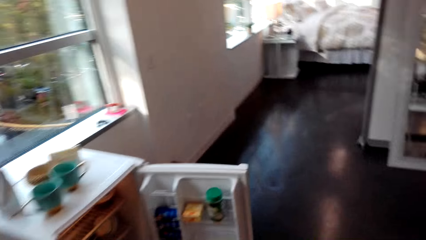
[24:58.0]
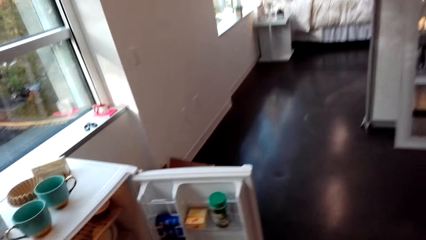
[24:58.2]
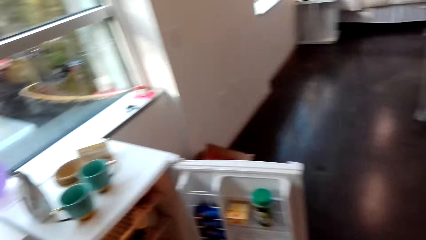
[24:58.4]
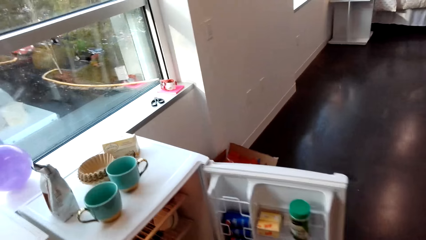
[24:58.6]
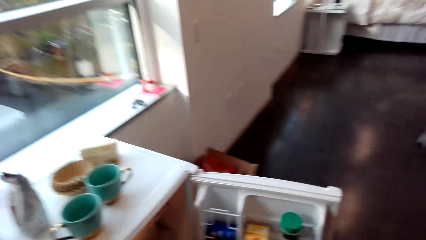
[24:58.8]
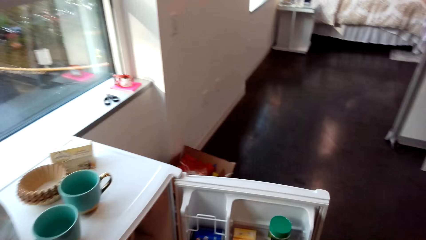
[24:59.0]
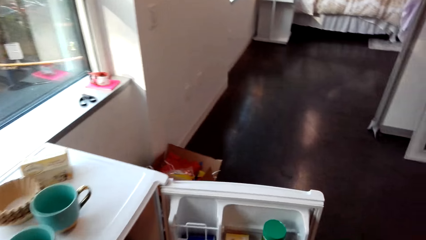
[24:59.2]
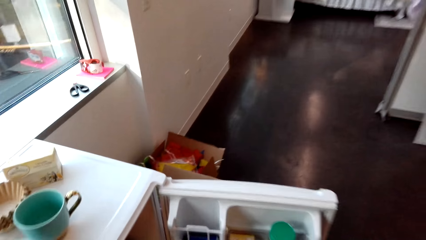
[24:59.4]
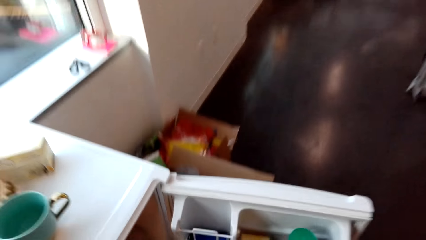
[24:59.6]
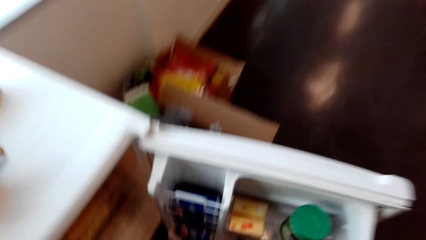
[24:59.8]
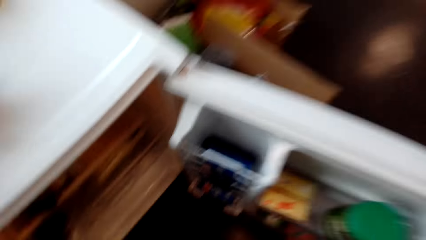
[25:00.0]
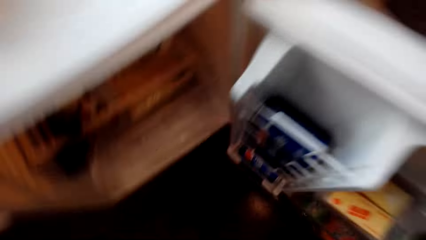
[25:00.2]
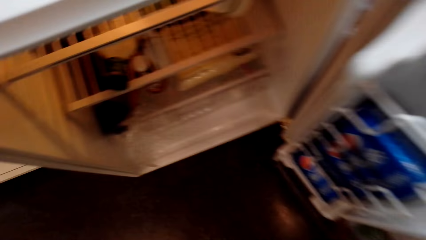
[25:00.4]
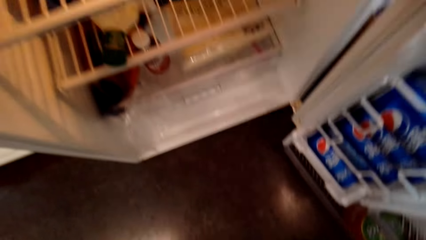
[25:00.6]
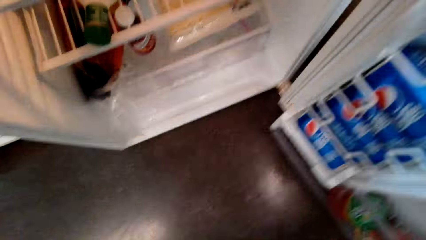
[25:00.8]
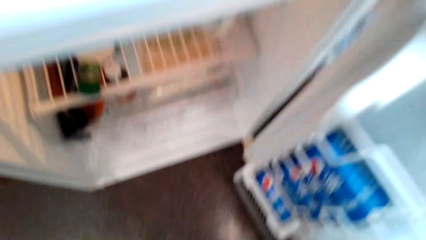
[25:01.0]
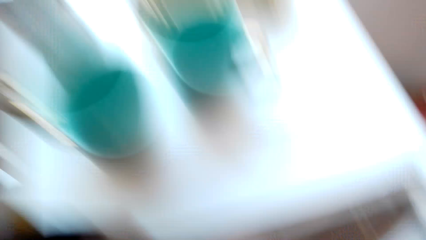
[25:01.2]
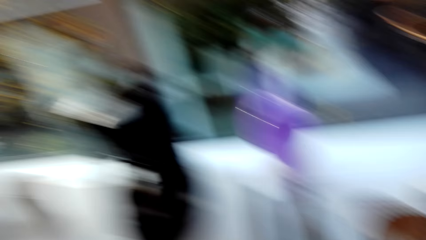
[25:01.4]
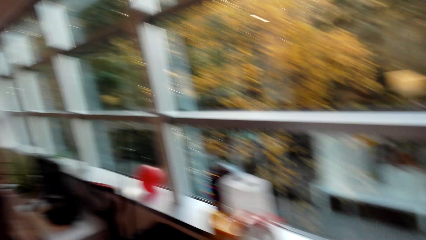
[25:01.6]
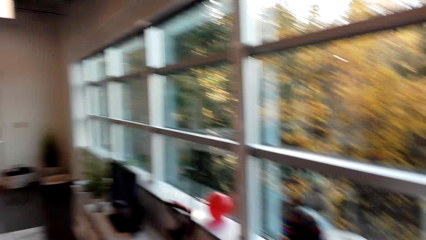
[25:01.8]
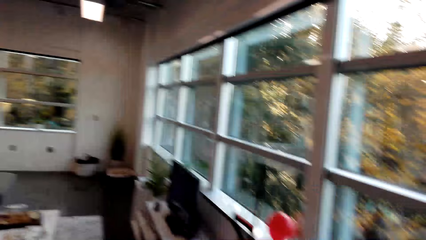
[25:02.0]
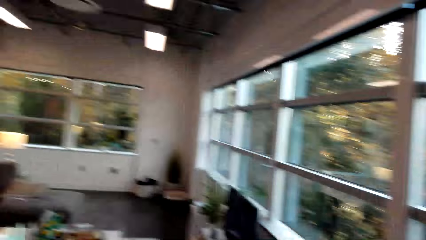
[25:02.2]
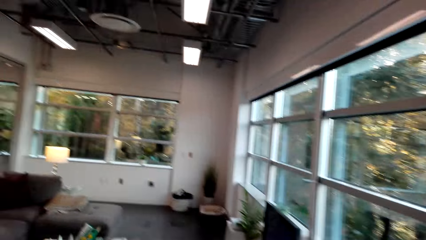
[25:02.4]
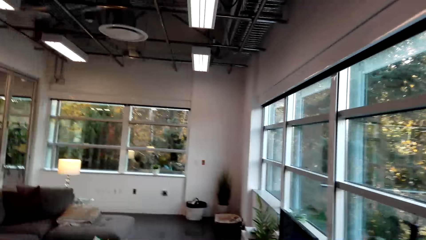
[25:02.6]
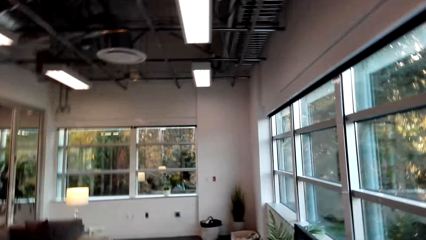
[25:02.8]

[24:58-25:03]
The camera wearer picks up something. They turn around.

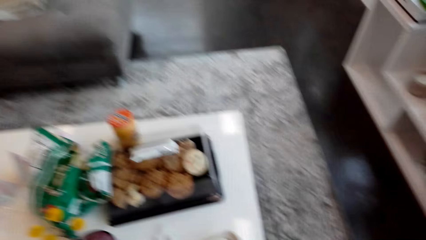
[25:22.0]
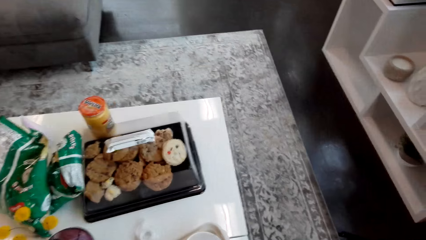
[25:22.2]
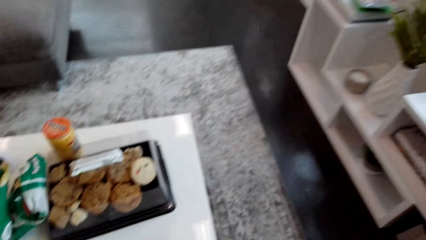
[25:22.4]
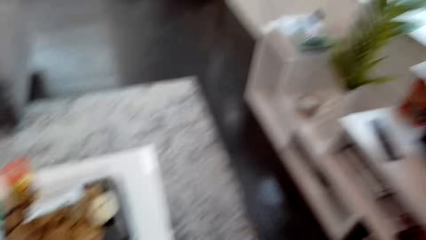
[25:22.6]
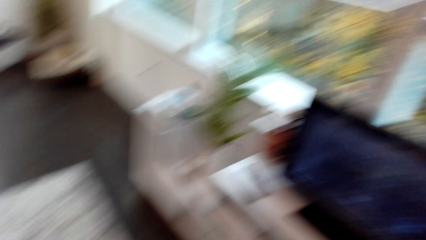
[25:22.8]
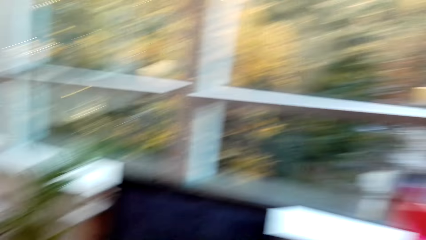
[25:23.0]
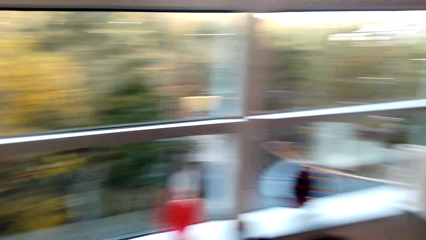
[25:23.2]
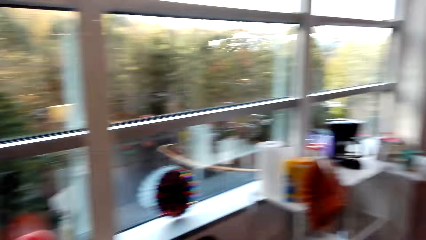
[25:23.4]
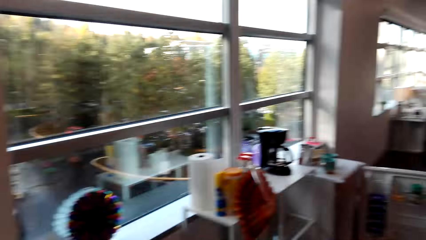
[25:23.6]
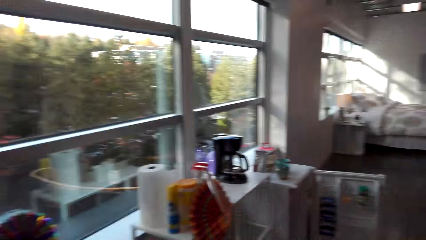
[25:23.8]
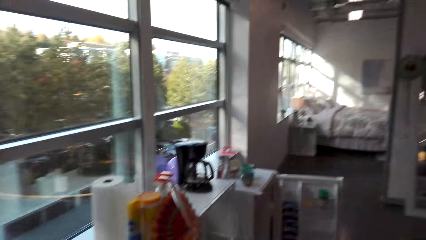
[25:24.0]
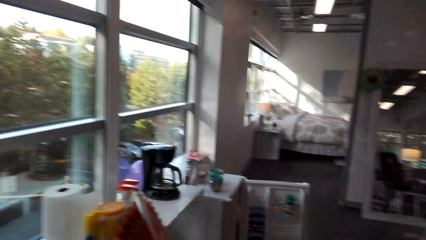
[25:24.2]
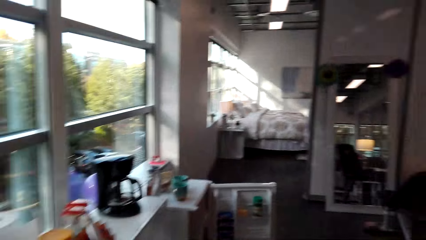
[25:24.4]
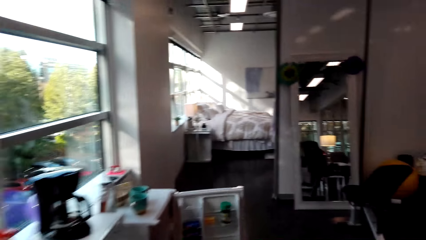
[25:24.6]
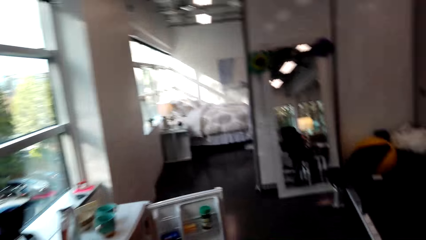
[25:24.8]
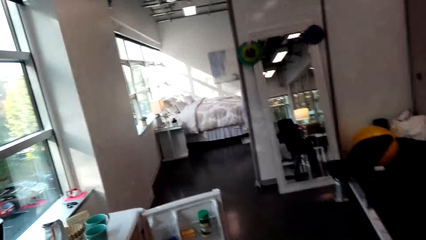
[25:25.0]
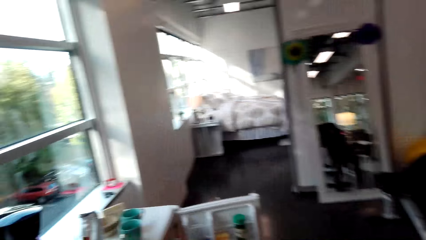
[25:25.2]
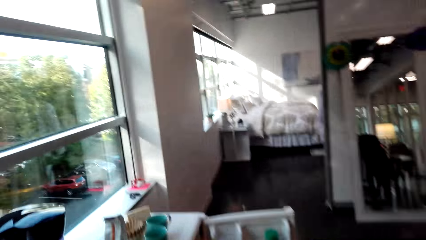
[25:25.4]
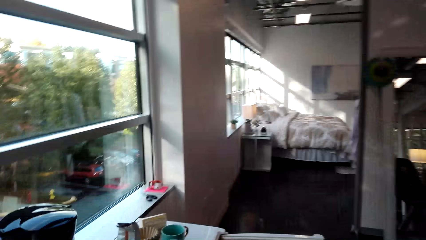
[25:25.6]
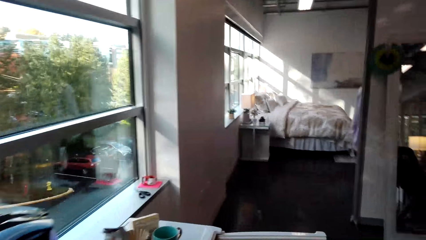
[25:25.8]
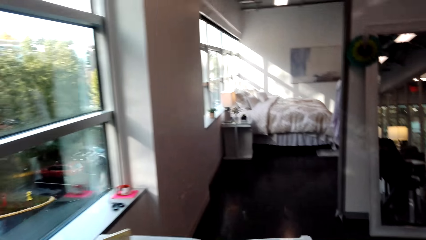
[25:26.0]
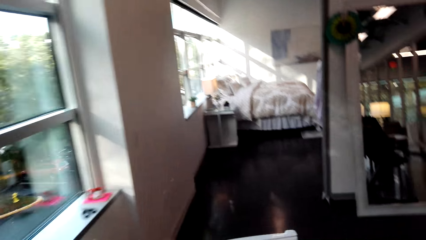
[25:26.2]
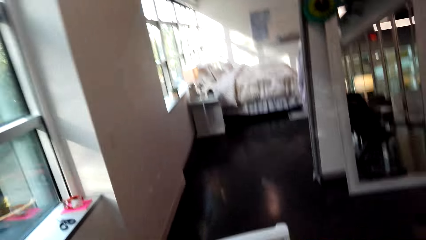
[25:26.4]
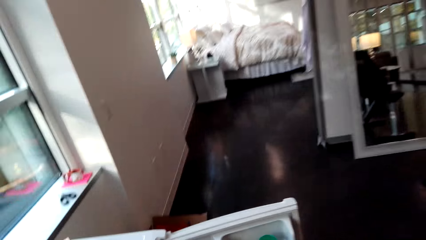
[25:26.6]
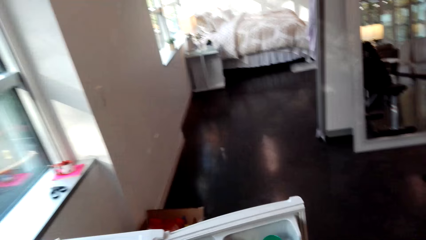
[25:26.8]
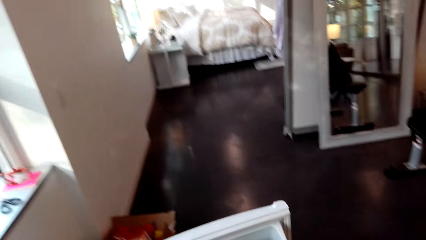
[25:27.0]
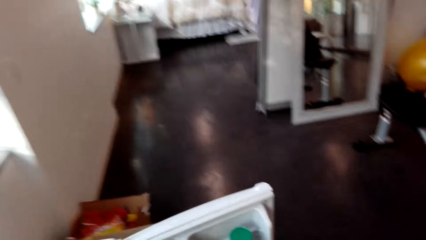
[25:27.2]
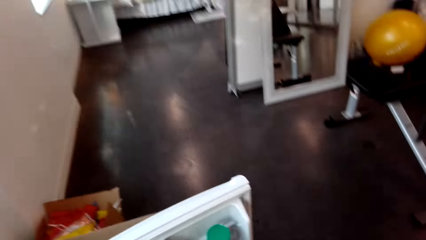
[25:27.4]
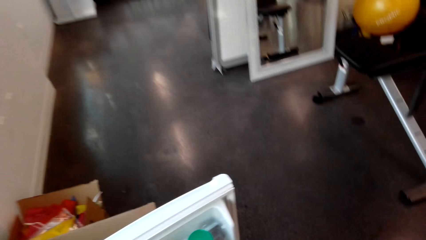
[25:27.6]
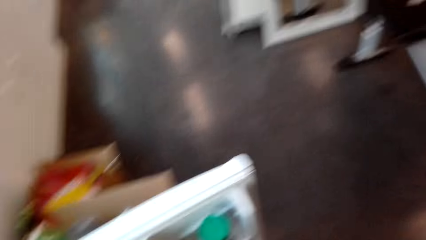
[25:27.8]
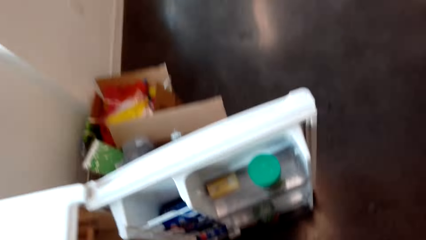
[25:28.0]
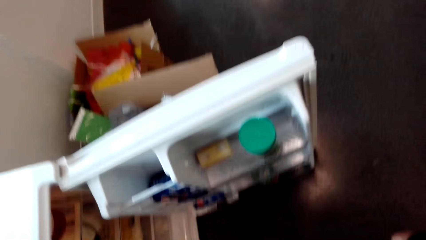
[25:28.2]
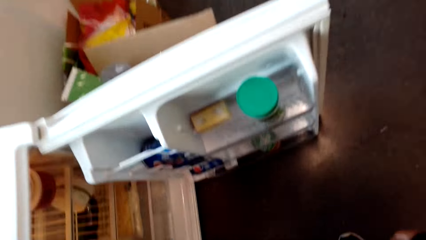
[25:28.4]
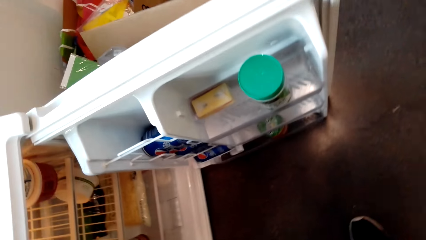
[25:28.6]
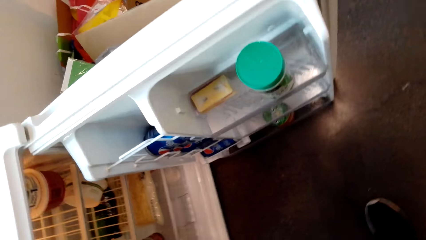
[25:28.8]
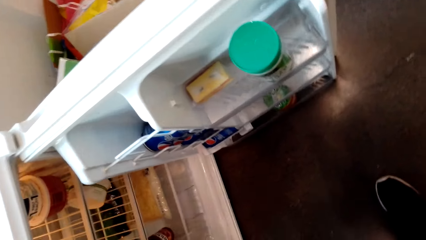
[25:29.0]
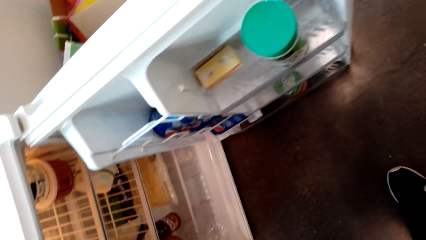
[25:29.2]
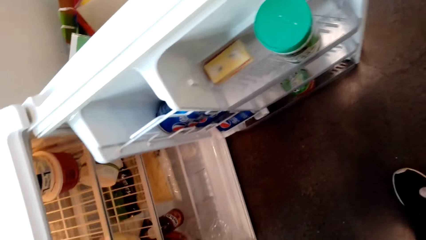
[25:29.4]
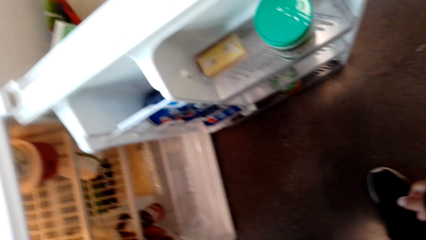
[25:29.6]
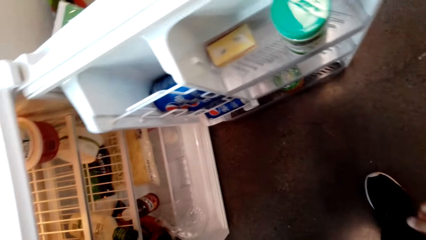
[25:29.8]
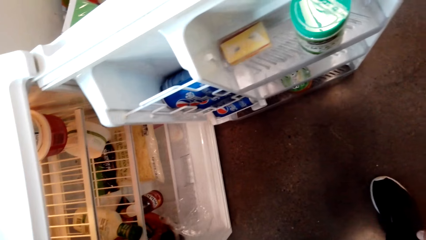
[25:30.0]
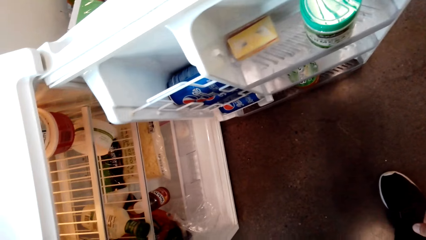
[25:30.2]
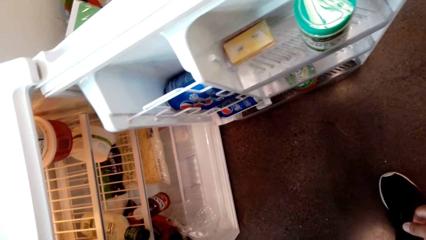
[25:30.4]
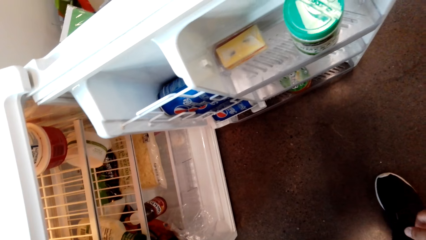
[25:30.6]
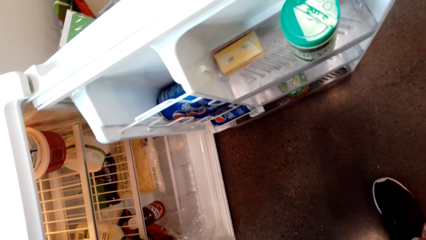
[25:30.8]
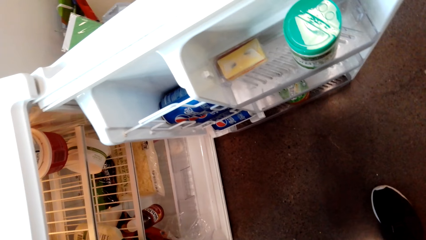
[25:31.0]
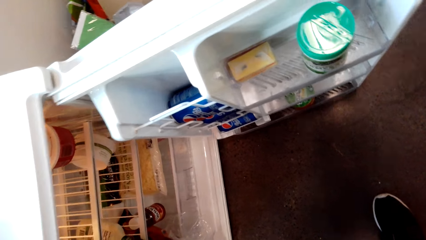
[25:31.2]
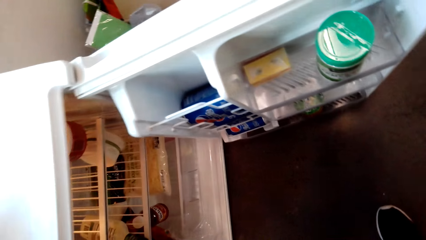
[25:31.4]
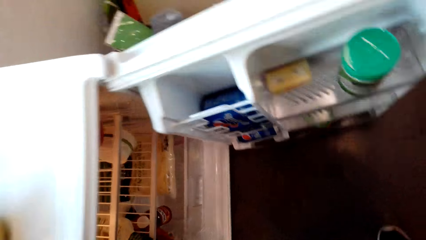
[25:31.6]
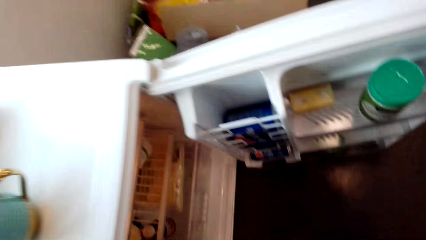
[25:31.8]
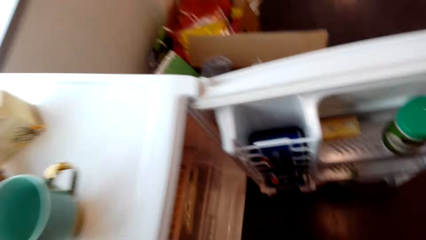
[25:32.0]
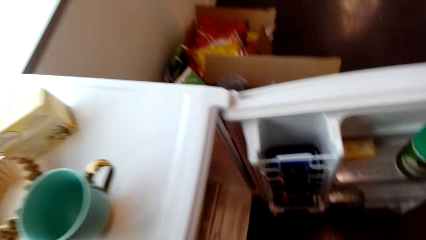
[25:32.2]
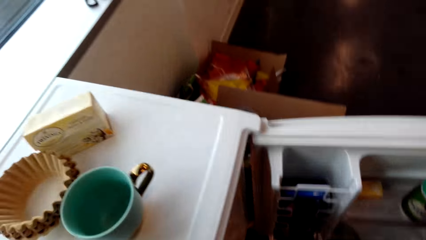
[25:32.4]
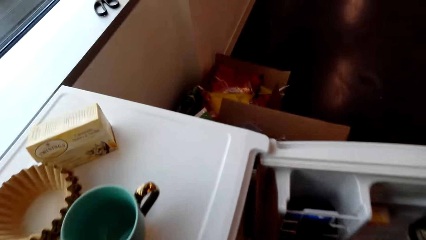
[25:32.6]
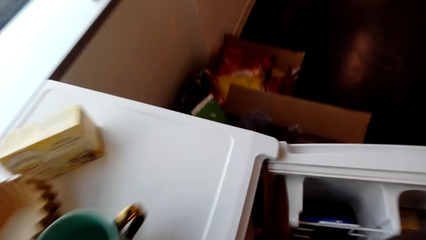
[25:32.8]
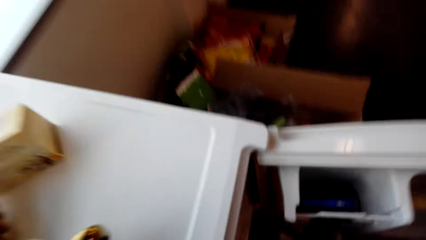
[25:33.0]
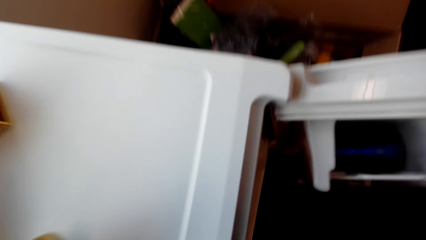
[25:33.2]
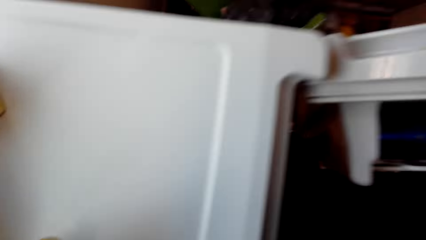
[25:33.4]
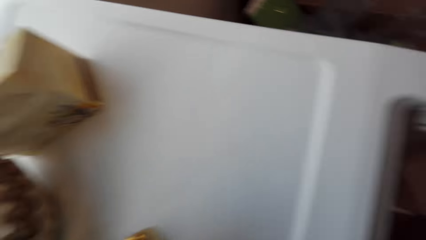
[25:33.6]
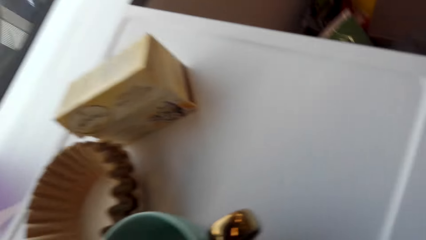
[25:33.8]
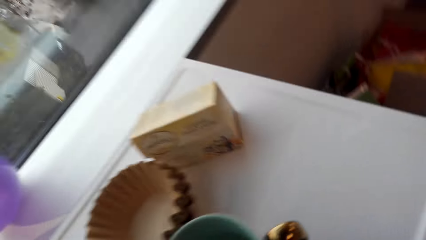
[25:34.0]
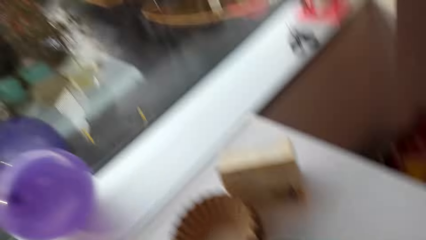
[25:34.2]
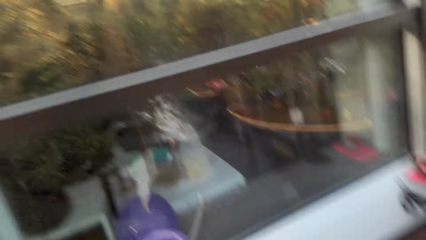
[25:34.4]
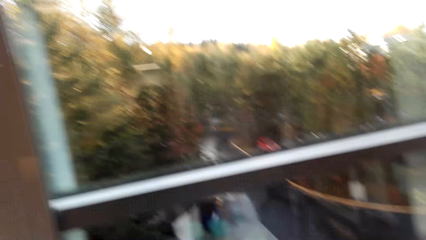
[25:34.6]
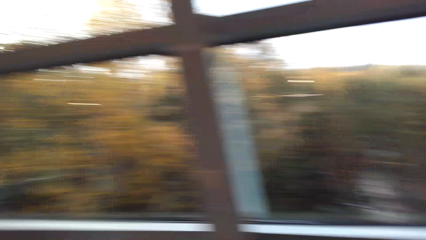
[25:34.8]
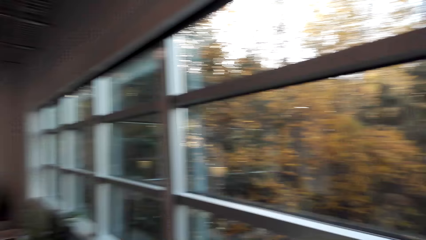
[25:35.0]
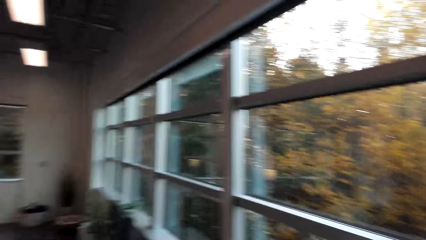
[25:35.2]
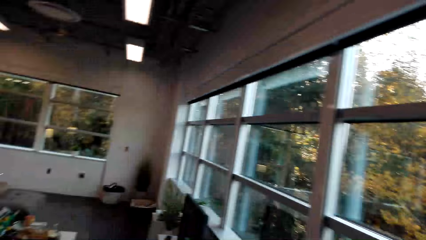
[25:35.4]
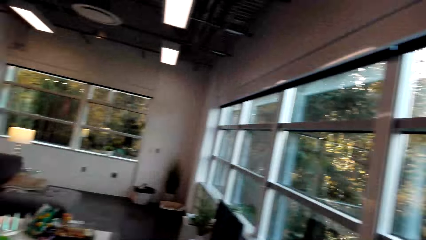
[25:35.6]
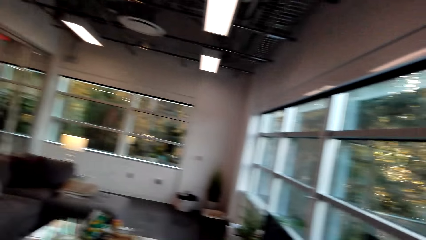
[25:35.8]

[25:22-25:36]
The camera wearer walks towards the refrigerator. They pick up something in the fridge. They stand in front of the refrigerator. They bend towards the refrigerator. They move towards the table.
